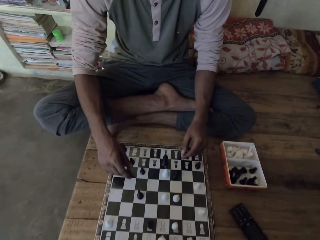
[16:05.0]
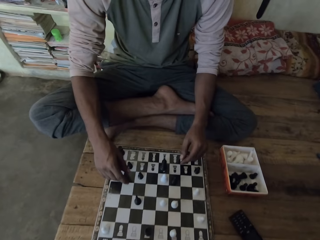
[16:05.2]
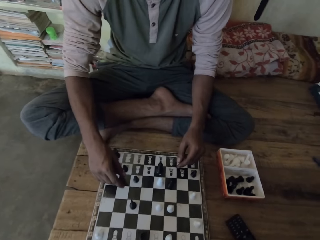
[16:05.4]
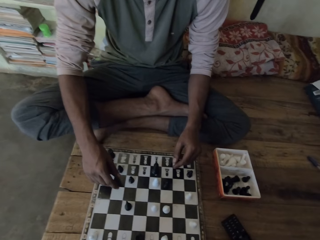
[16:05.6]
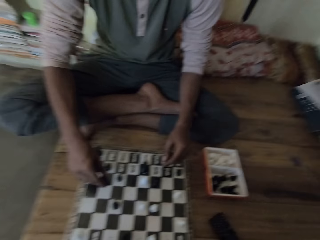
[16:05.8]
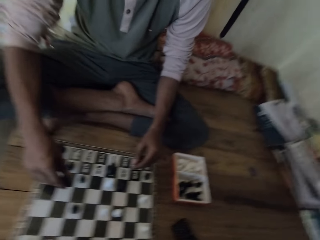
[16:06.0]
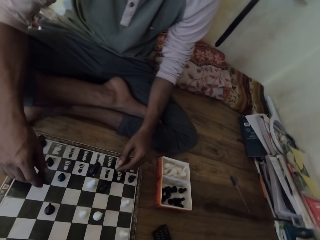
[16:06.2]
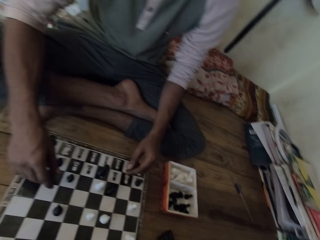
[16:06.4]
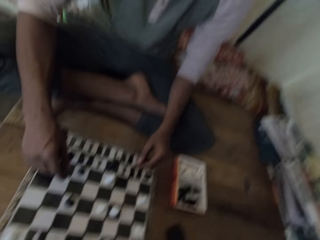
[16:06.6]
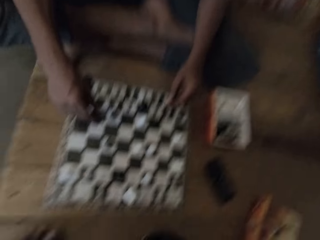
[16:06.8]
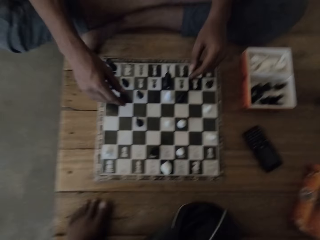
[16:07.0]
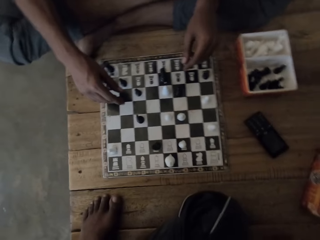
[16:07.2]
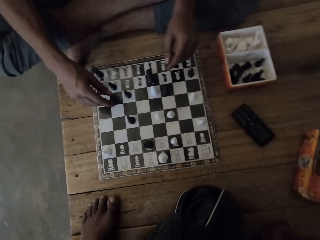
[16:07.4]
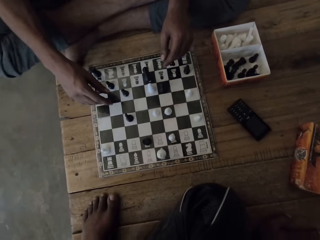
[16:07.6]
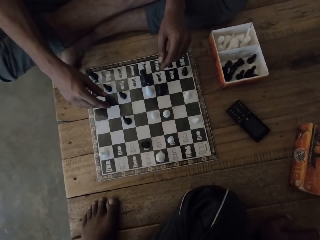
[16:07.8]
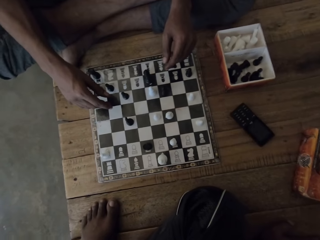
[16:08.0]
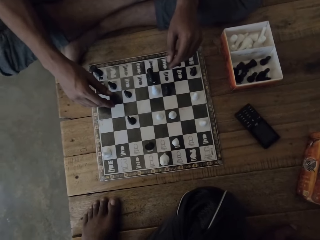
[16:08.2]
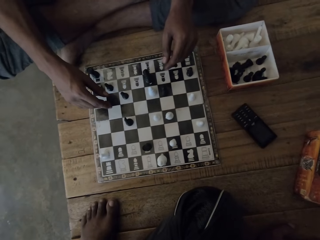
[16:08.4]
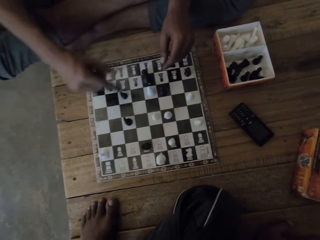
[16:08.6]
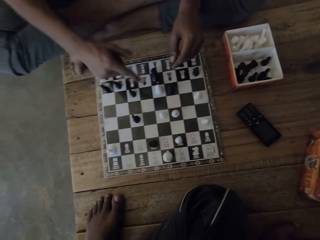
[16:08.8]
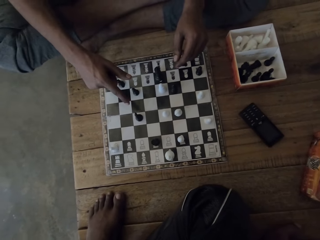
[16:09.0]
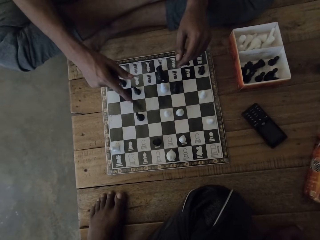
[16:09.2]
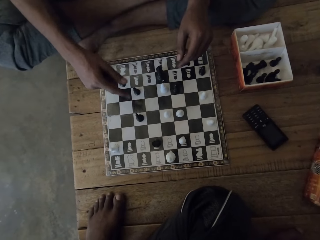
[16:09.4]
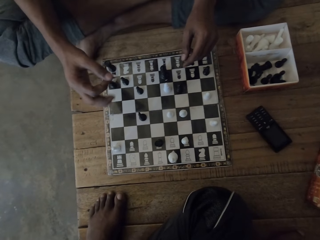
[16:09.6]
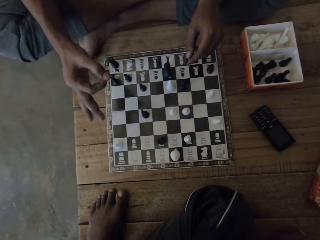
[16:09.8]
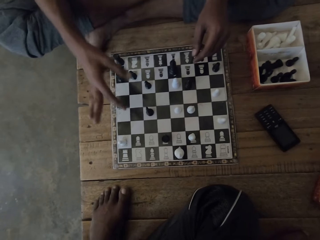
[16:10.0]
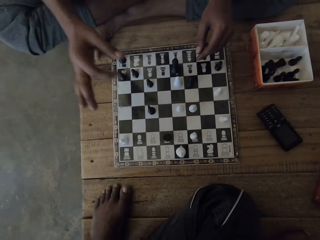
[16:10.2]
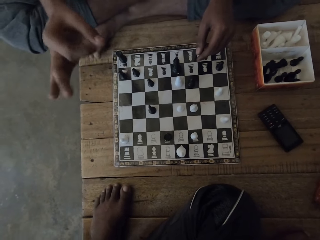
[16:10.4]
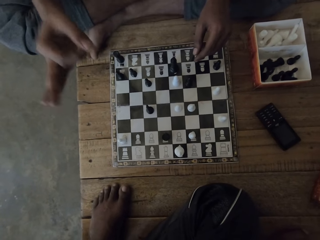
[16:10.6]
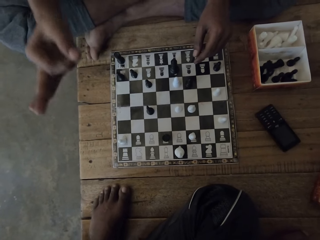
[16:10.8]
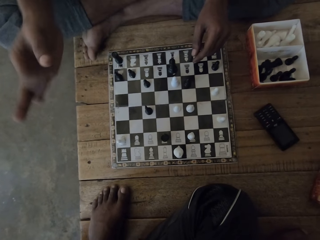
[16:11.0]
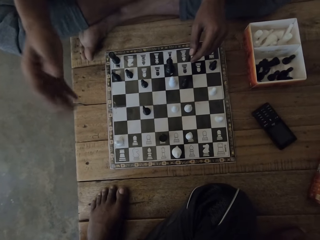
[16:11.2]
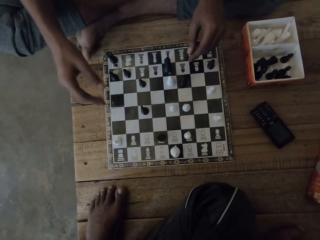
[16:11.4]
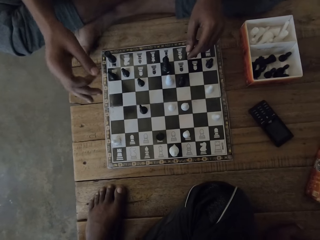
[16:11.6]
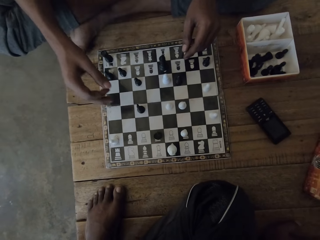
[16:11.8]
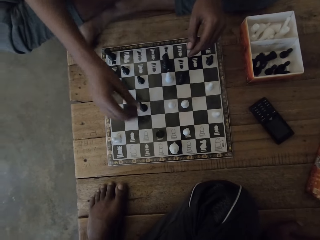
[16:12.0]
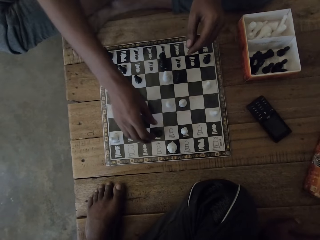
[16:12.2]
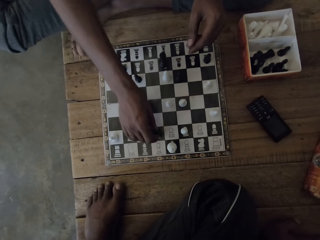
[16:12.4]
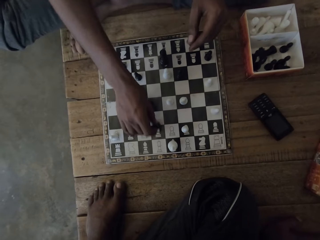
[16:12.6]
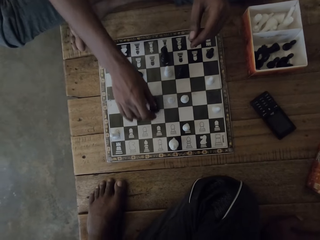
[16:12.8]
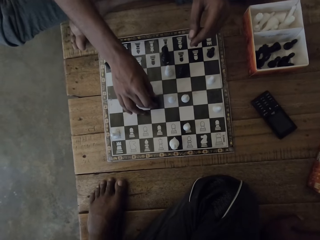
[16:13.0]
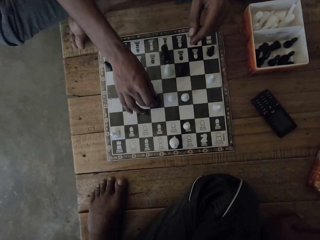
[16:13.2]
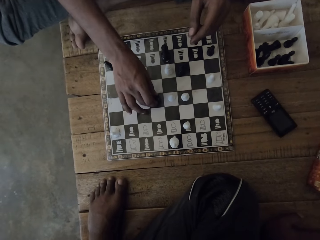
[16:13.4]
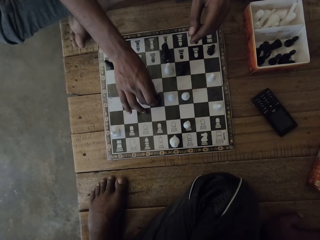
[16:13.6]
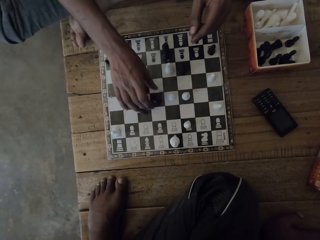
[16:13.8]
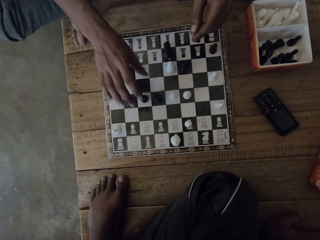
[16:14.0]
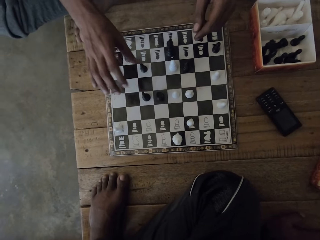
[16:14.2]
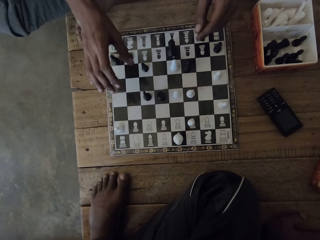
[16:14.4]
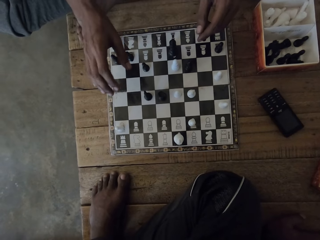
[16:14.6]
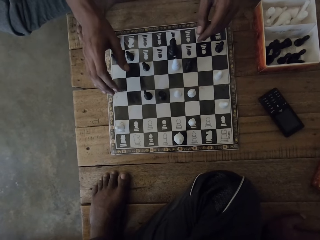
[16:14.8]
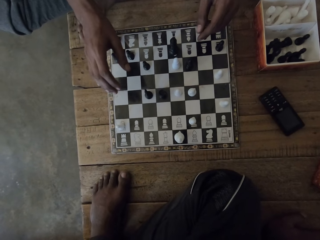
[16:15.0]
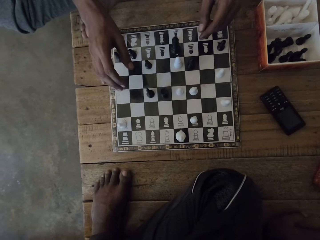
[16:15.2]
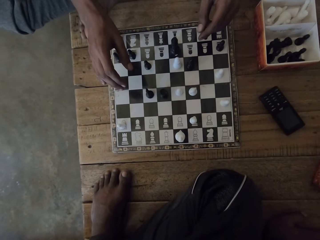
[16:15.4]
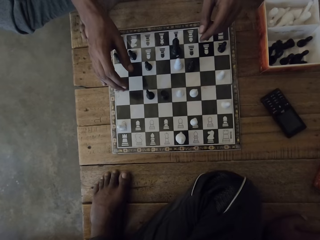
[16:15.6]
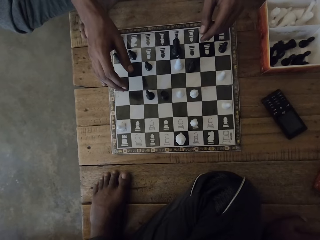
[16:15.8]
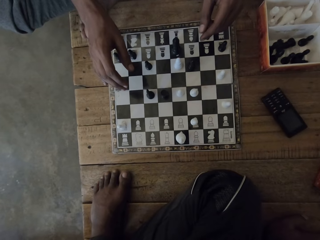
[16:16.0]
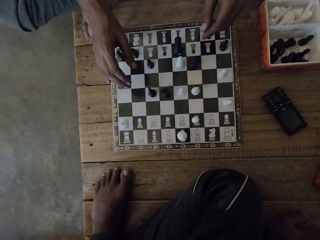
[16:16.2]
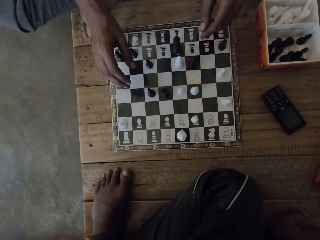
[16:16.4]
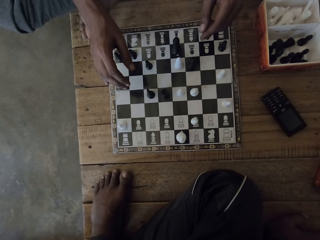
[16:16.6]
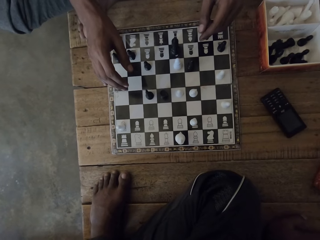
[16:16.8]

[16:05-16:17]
The camera wearer looks around the room. A person gestures. The camera wearer looks at the chess game. The person plays the chess game.

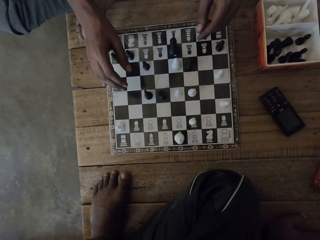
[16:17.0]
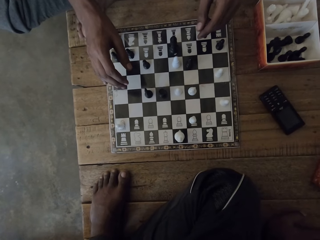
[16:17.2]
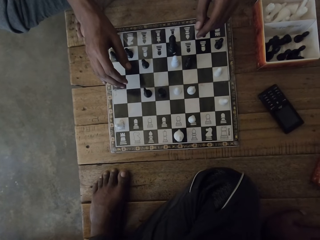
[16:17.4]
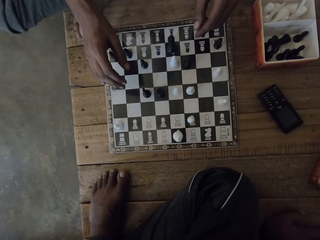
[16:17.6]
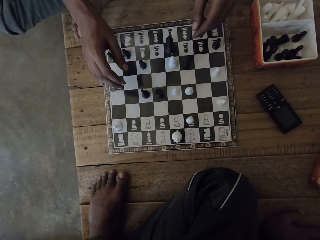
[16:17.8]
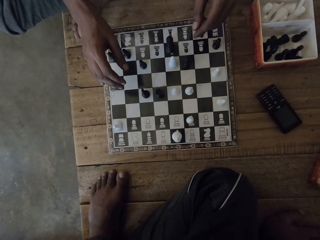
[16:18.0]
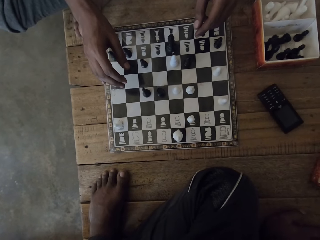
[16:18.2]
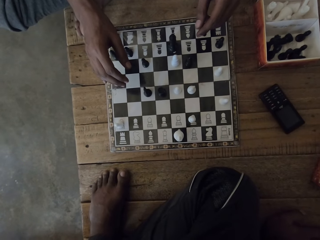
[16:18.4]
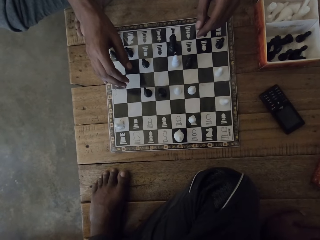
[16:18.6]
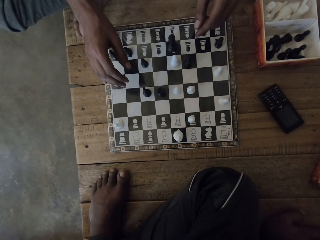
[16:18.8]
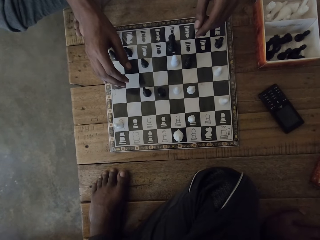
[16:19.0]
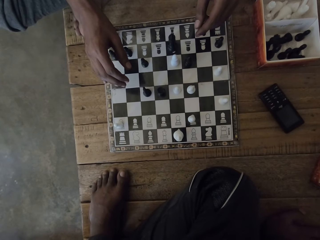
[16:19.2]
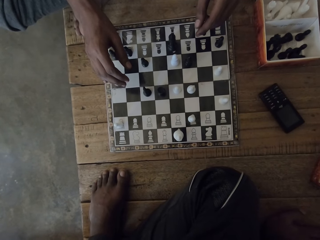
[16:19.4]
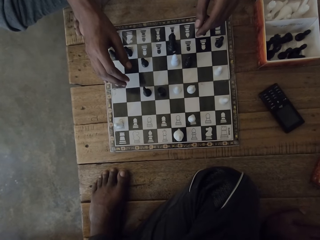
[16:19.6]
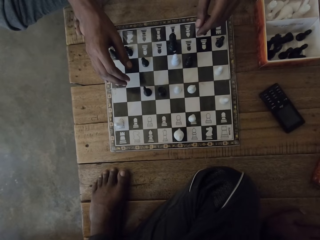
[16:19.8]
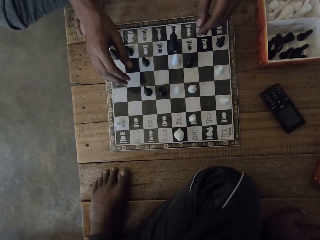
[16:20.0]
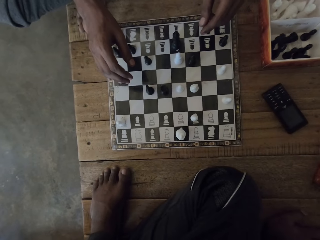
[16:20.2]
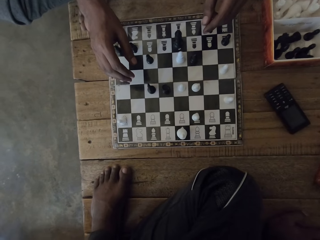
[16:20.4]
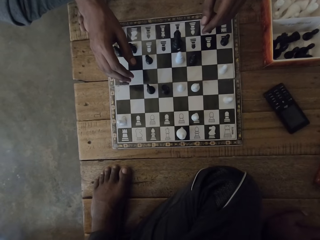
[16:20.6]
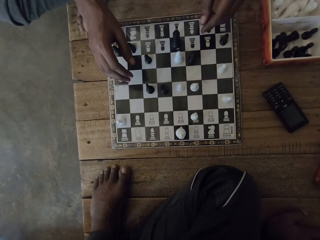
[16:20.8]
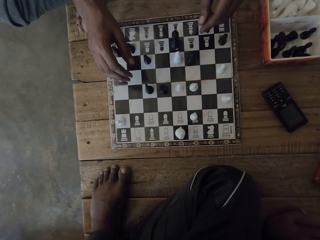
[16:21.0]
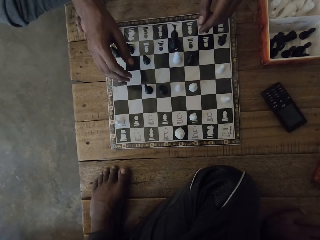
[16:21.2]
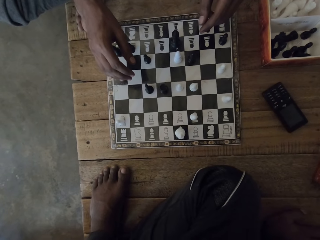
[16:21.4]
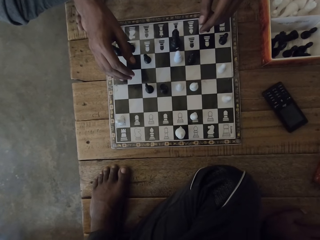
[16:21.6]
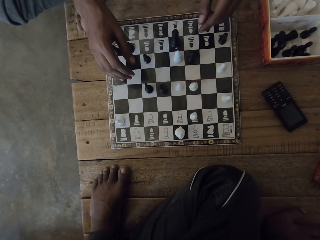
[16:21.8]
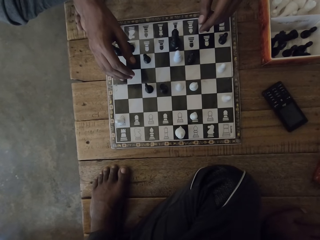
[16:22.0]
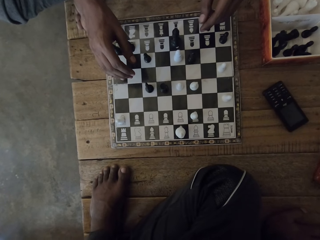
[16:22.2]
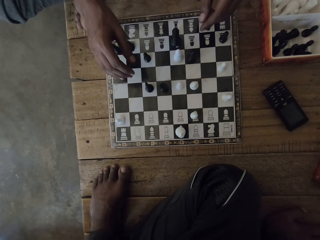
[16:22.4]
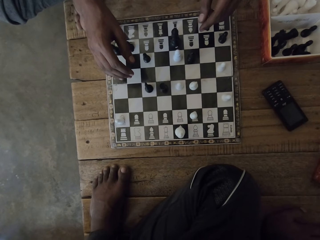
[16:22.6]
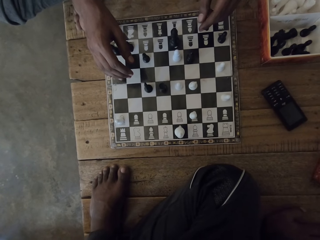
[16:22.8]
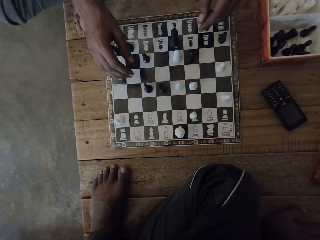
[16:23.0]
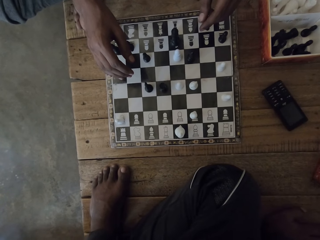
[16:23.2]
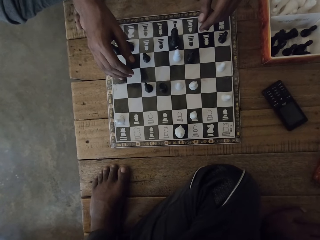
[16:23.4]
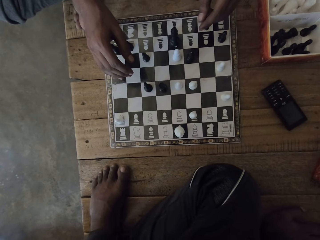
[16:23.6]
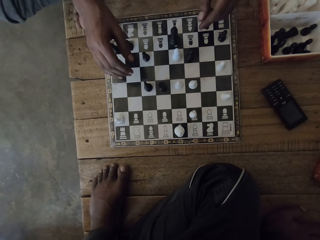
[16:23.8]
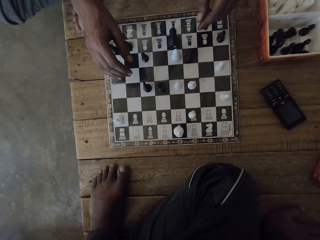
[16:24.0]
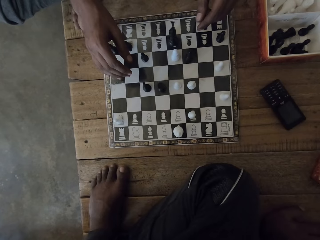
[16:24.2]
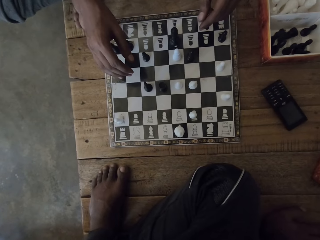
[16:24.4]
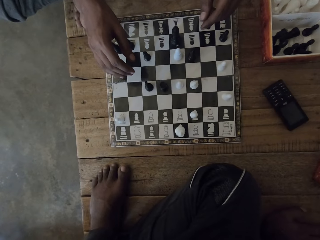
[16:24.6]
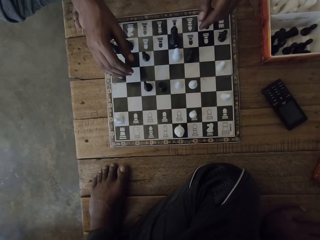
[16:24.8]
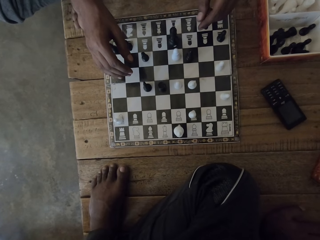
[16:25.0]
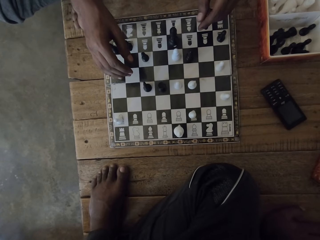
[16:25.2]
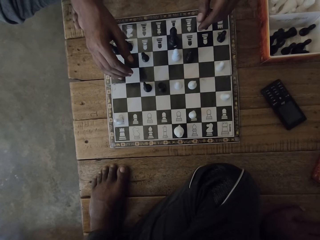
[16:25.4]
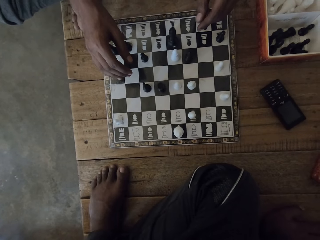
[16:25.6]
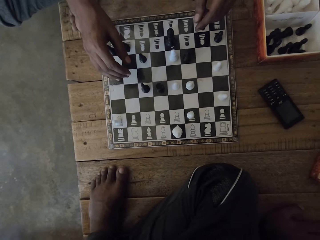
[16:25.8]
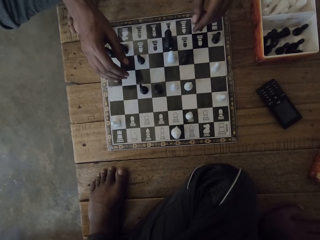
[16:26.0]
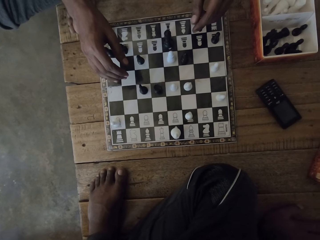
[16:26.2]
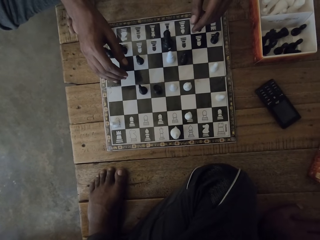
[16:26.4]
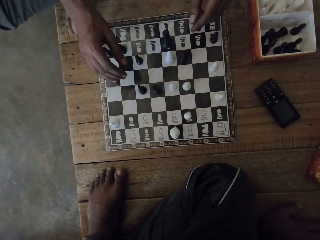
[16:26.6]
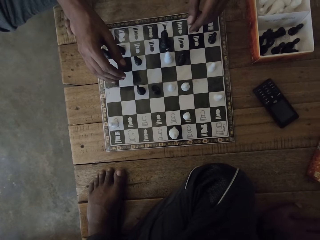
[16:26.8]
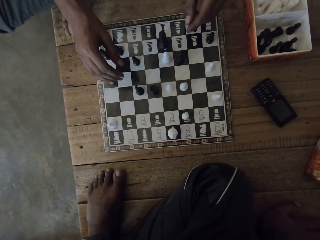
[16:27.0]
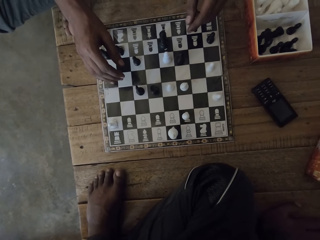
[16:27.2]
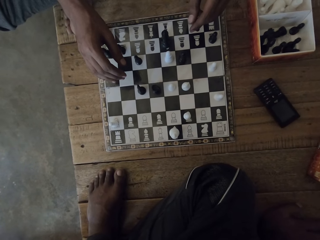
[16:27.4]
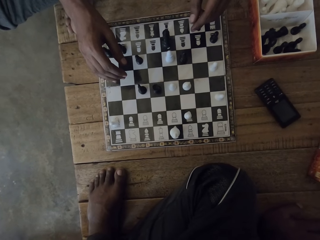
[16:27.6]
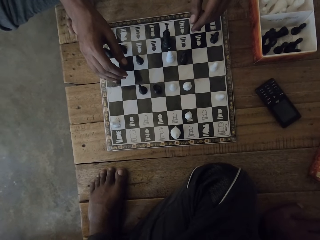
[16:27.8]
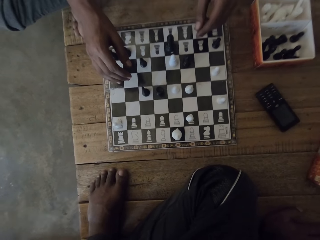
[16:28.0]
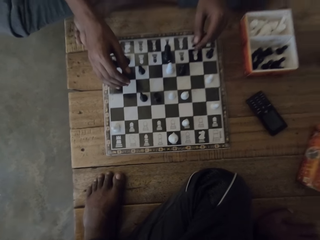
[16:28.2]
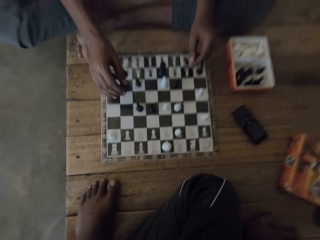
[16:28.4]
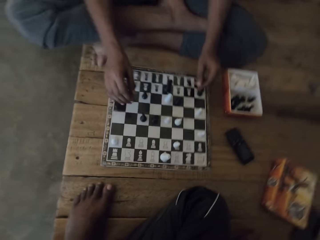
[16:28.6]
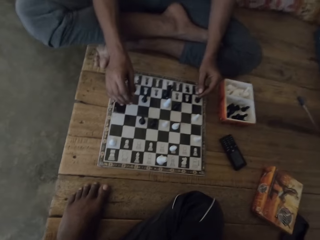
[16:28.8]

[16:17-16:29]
The camera wearer looks around.
